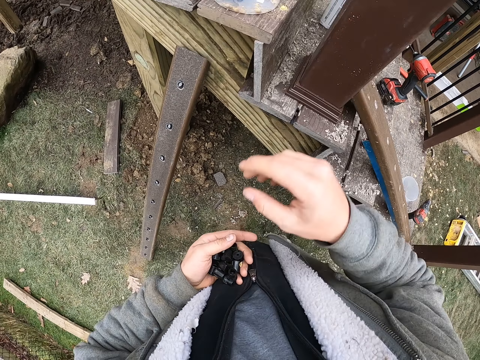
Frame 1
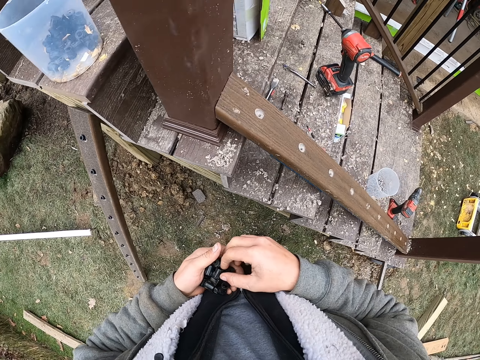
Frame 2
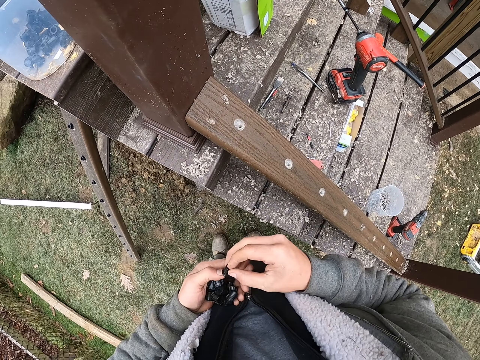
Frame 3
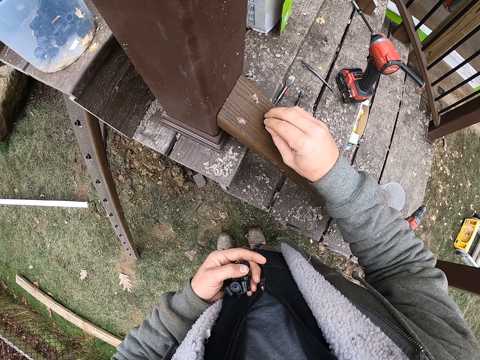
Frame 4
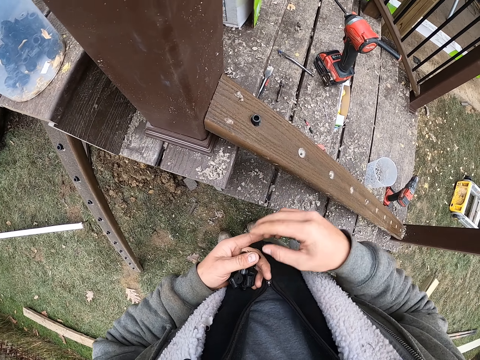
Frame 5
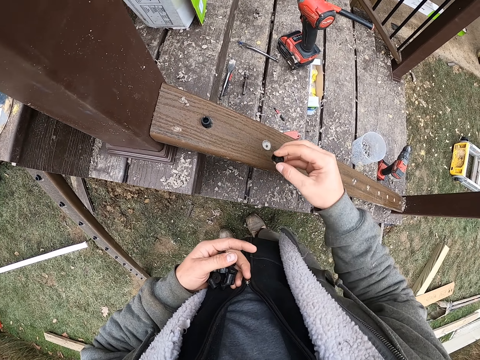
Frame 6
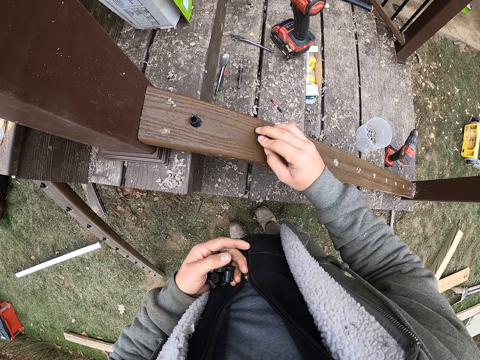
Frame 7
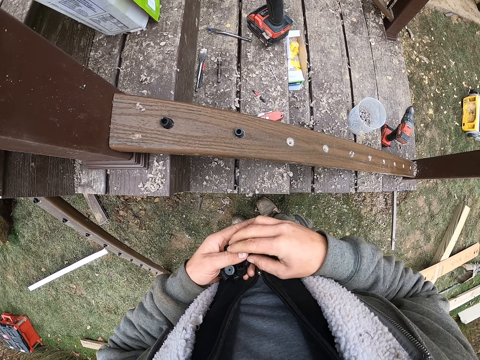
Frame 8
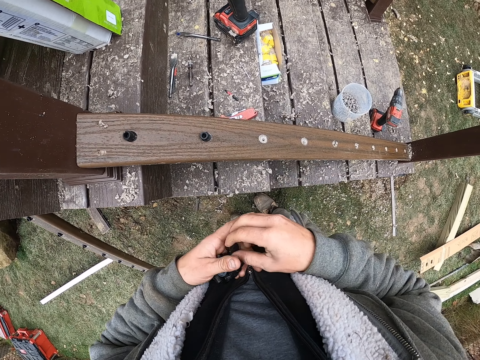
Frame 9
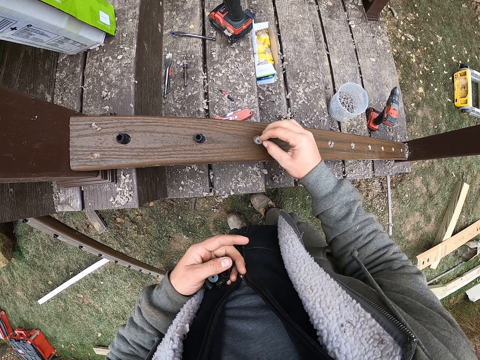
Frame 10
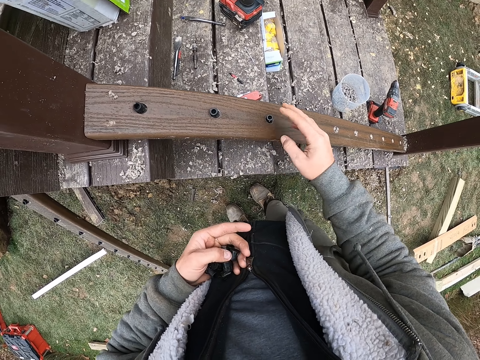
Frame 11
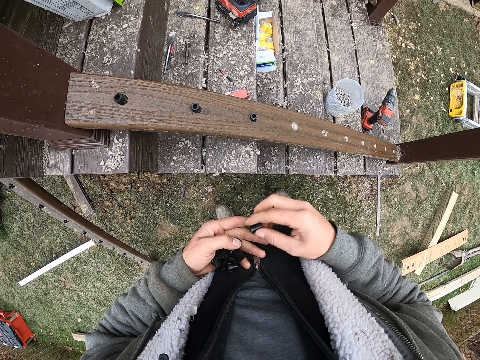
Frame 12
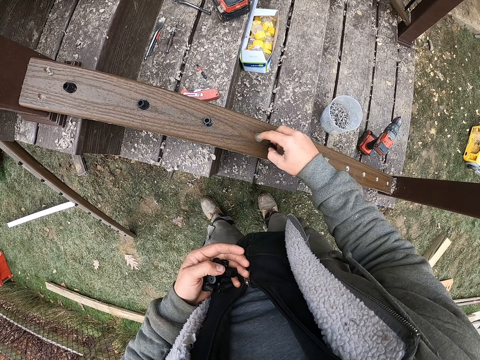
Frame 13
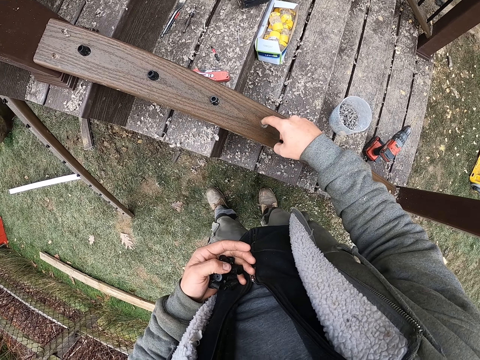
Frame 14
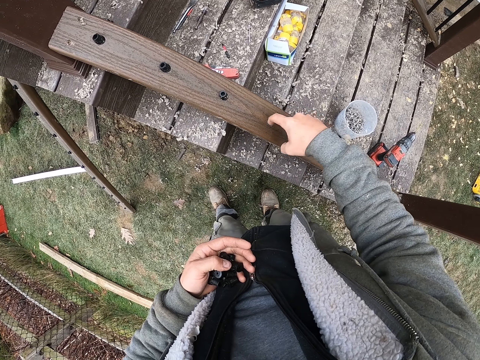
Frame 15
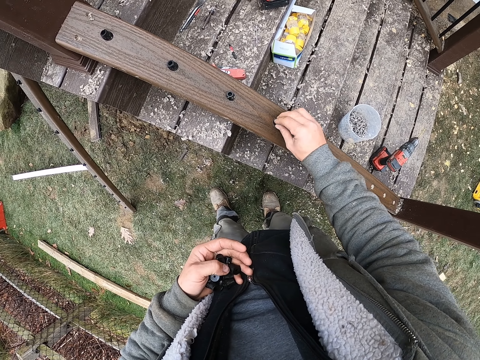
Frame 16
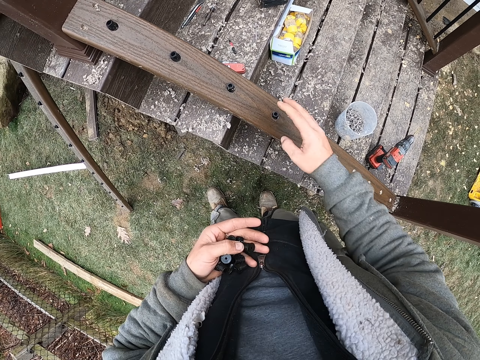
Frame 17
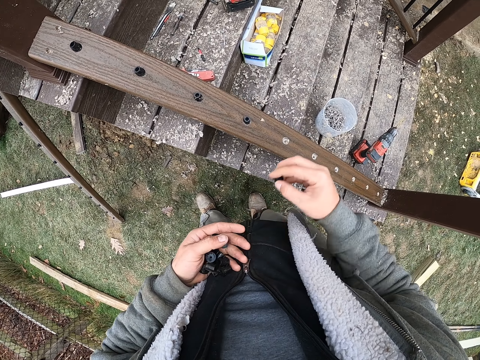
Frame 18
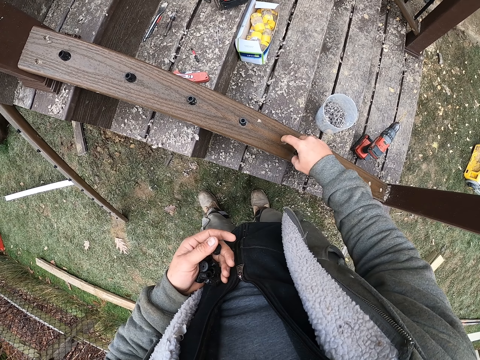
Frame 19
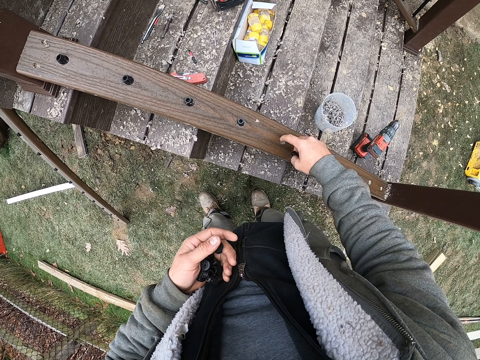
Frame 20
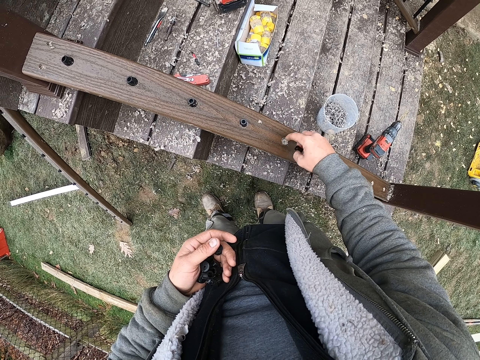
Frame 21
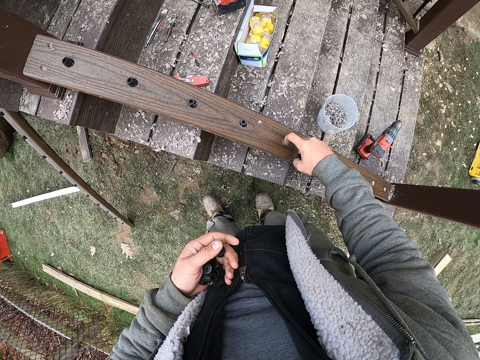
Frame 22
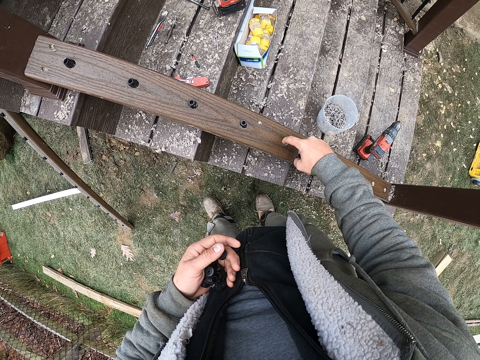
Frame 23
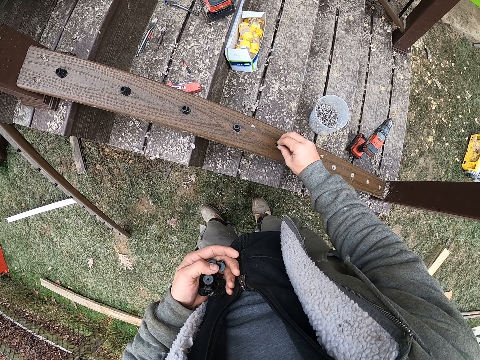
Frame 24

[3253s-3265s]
The camera wearer places the container on the wood with the right hand. They insert the beads in the wood holes with the right hand. They put the depth stops on the wood repeatedly. They wipe a hole with a finger. They put the depth stops on the wood again. They wipe the hole with the finger again.

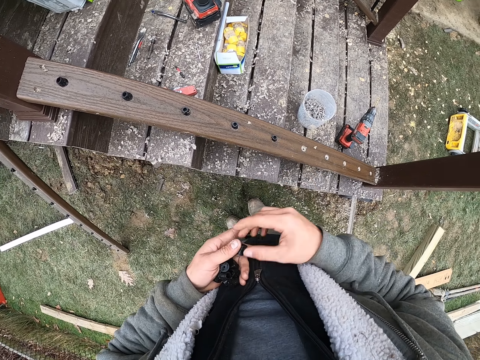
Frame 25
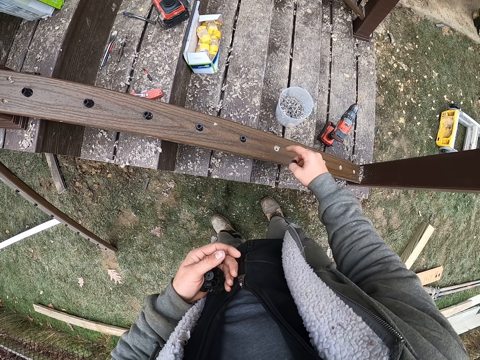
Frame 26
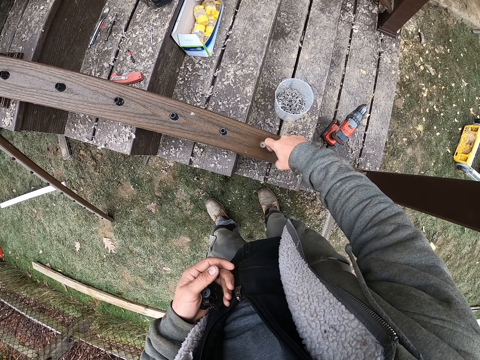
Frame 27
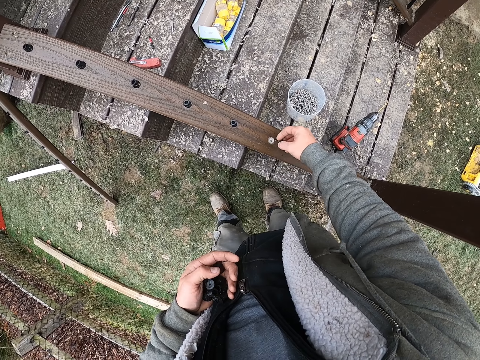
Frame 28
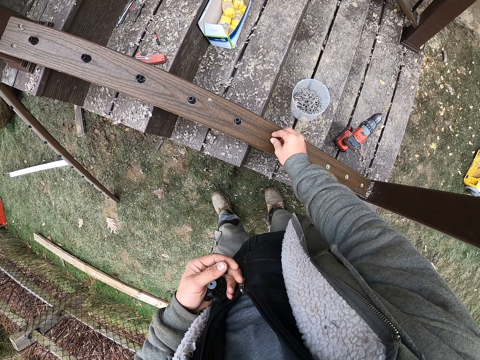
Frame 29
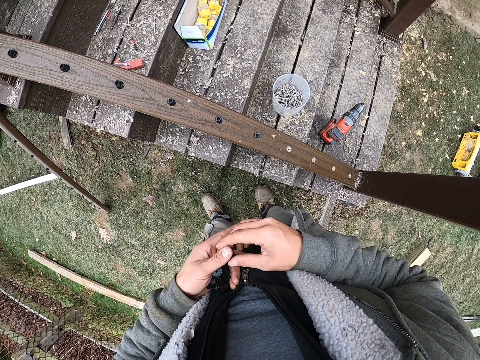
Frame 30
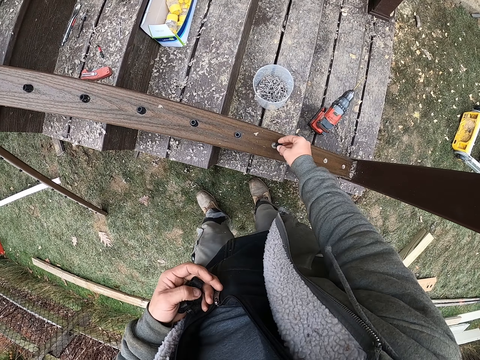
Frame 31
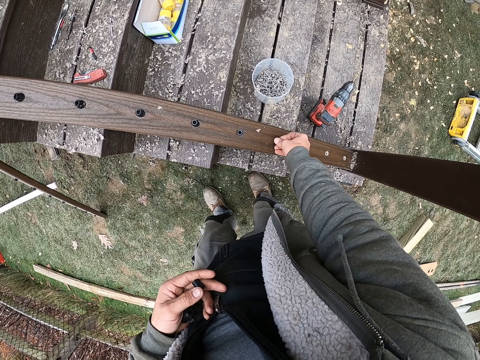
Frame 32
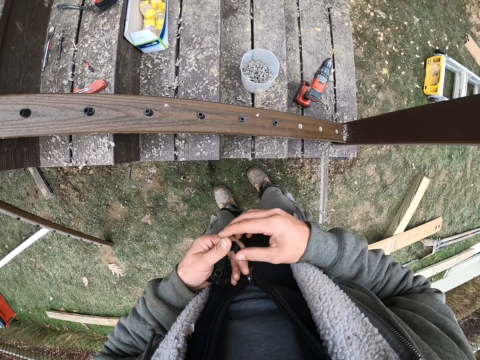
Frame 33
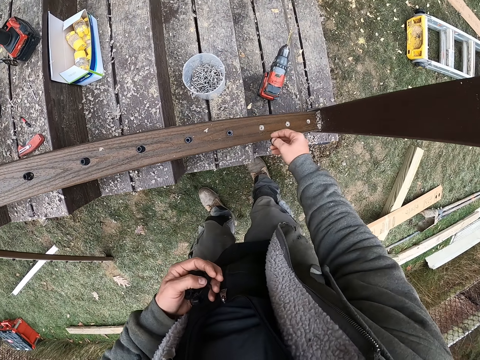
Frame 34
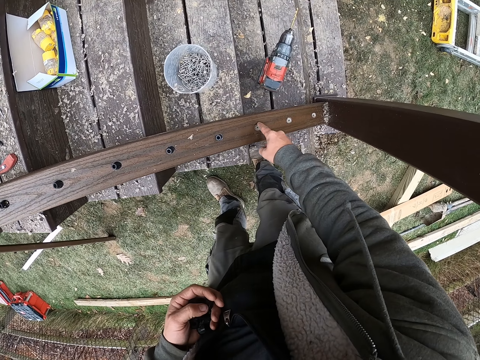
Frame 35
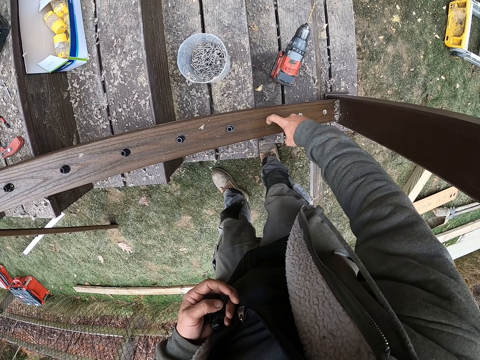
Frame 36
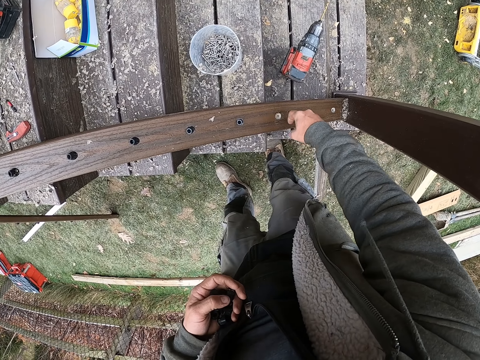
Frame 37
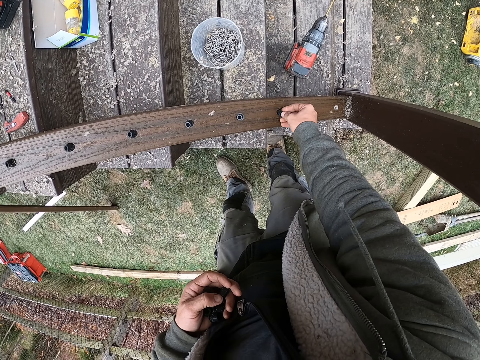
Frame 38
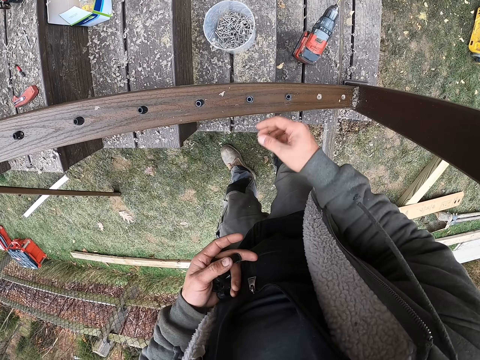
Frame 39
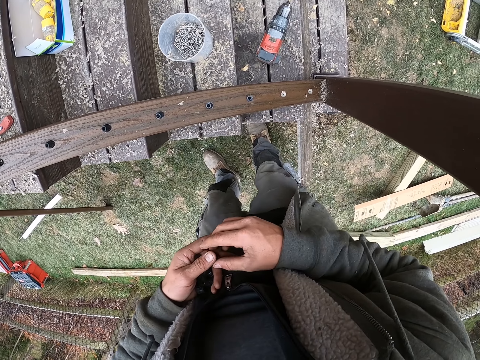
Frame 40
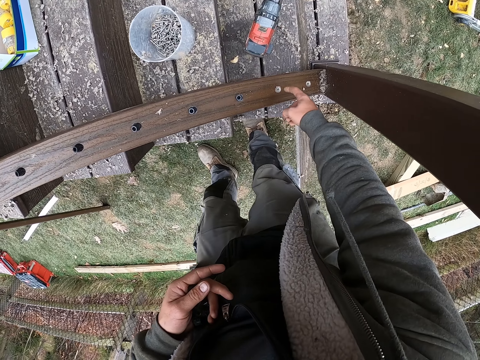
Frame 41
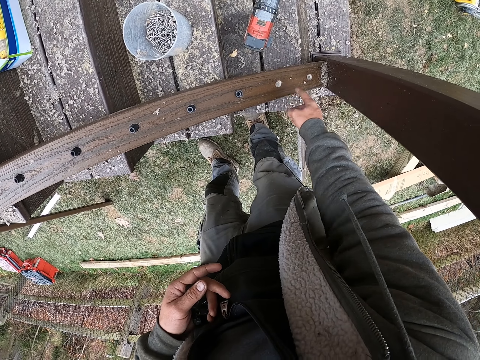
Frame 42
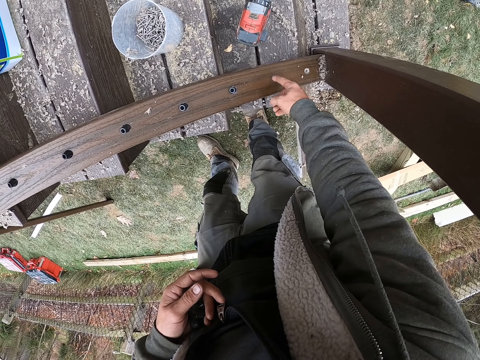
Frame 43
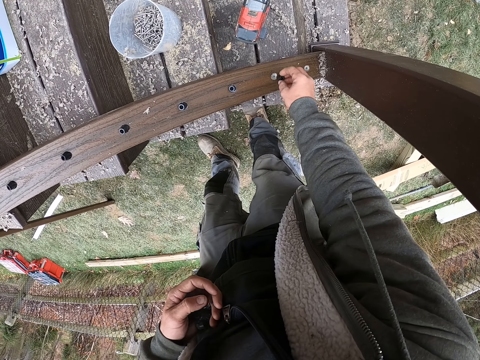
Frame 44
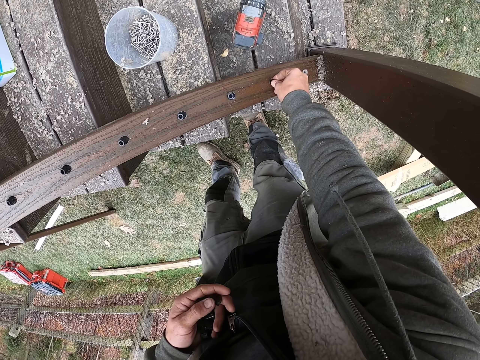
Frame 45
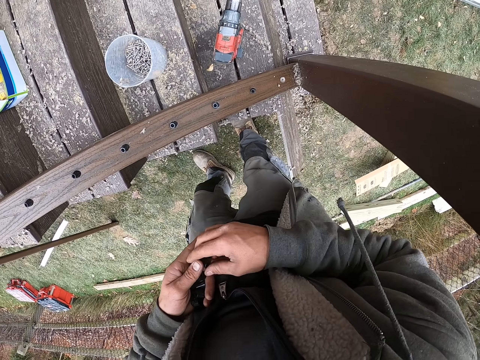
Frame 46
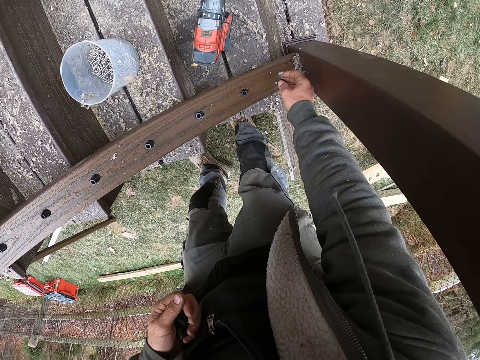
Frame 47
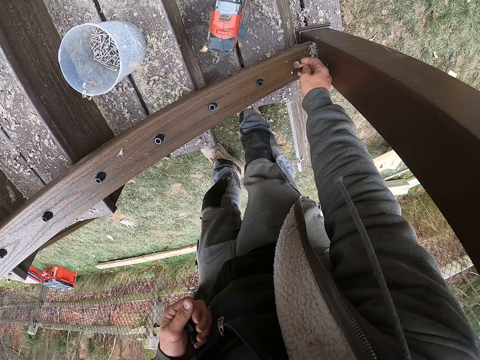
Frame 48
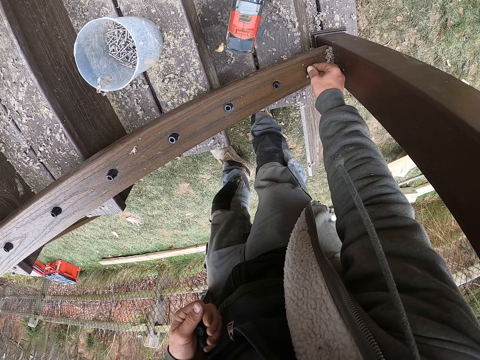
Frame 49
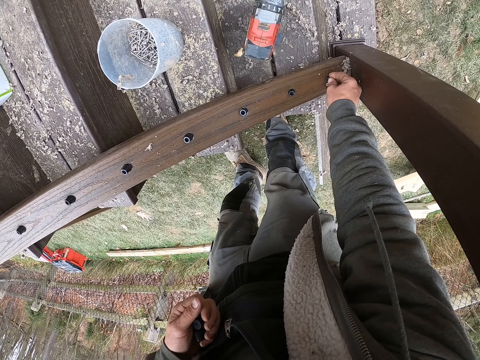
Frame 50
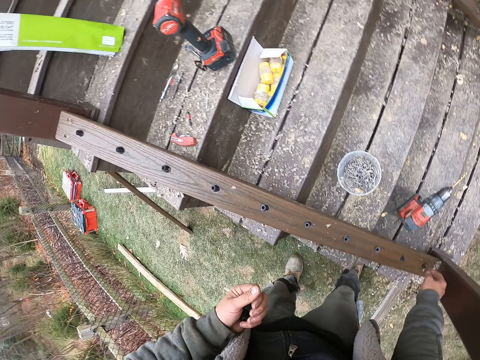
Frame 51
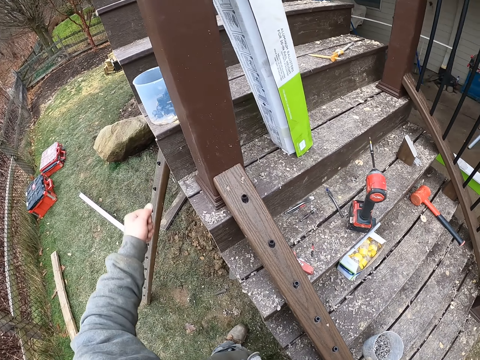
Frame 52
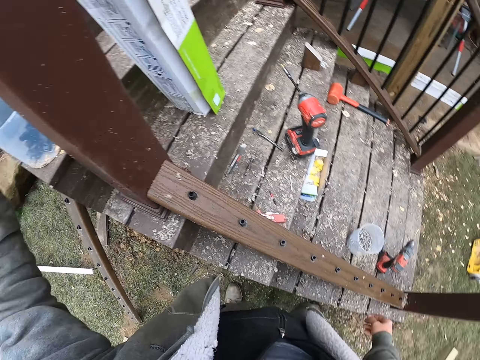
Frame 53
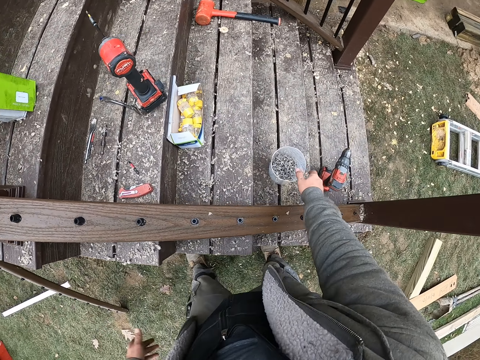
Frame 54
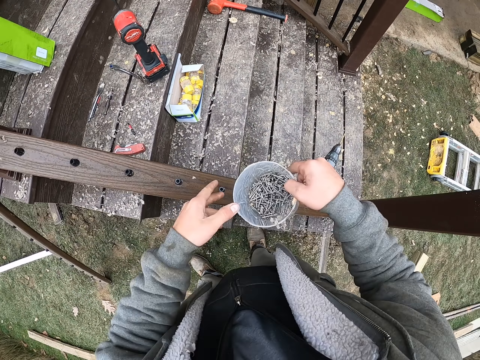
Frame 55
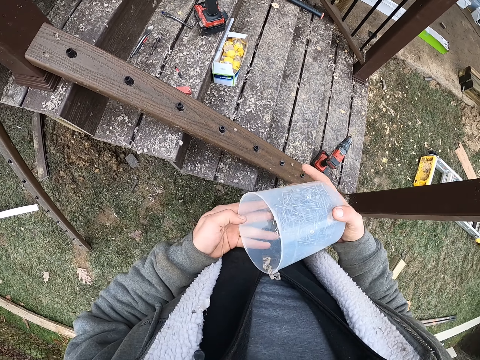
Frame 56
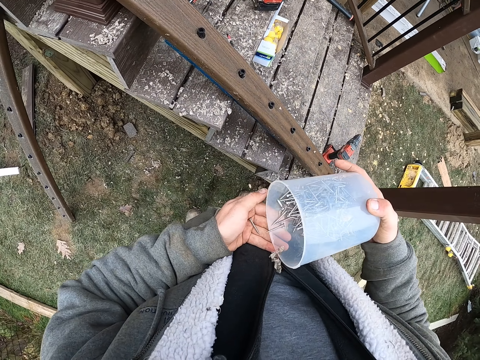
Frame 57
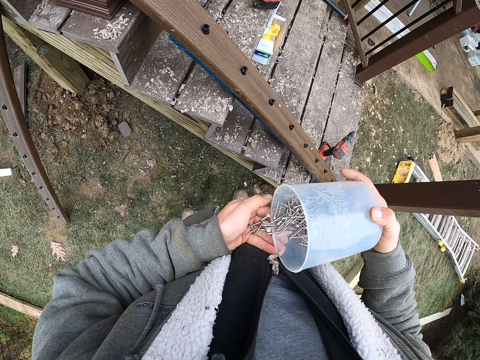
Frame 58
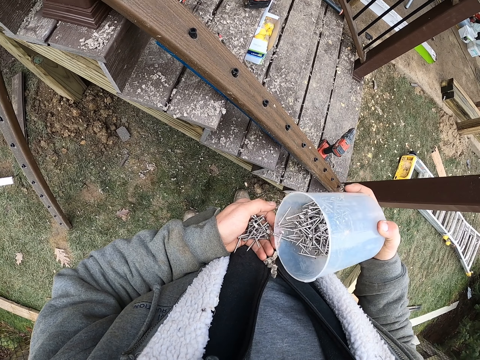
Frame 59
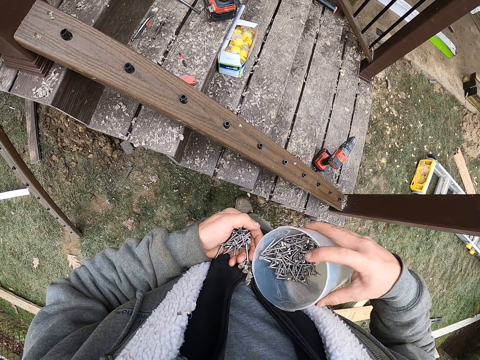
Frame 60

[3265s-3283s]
The camera wearer wipes the hole with a finger. He puts the depth stops on the wood. He puts the depth stops on the wood again. He wipes the hole with the finger again. He puts the depth stops on the wood repeatedly. He returns the depth stops back into the tin. He picks up the tin with nails. He pours the nails into his hand.
